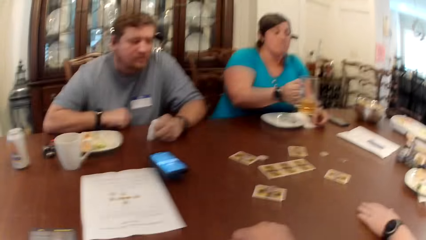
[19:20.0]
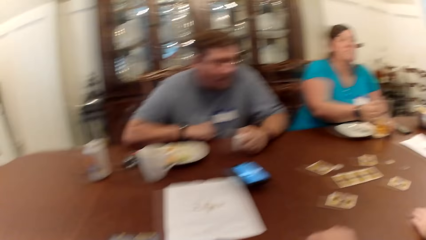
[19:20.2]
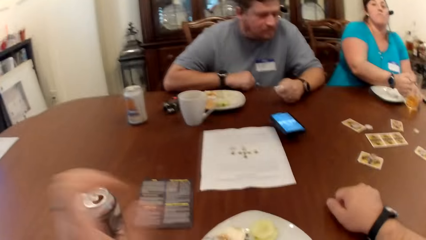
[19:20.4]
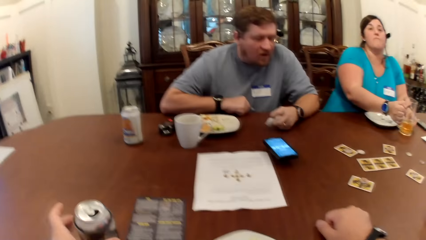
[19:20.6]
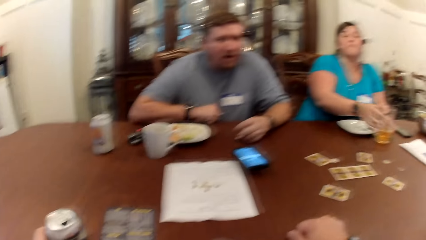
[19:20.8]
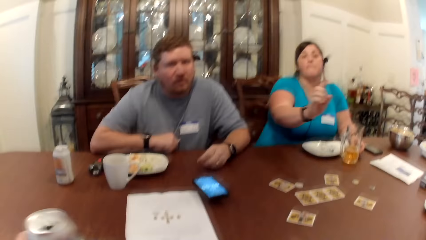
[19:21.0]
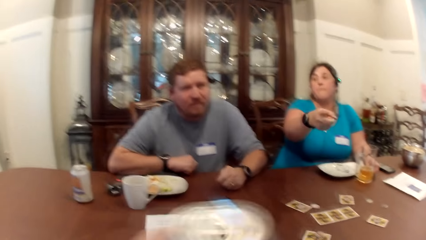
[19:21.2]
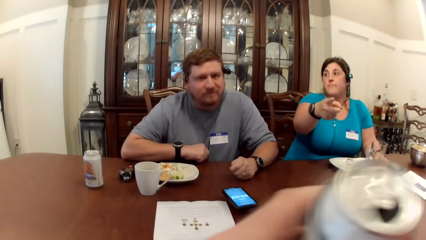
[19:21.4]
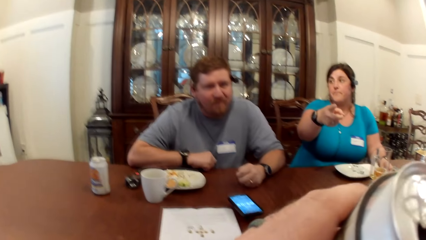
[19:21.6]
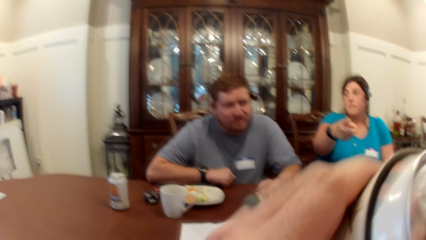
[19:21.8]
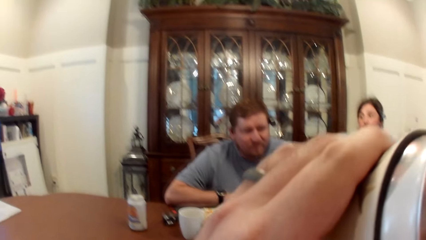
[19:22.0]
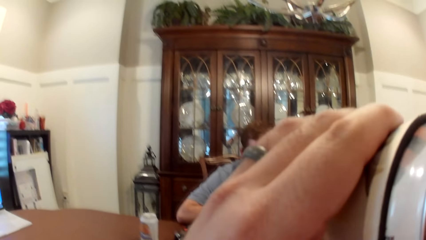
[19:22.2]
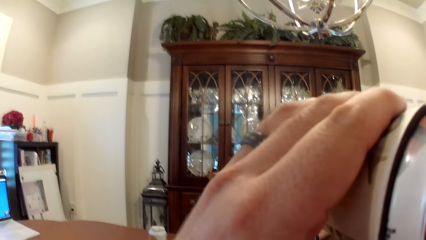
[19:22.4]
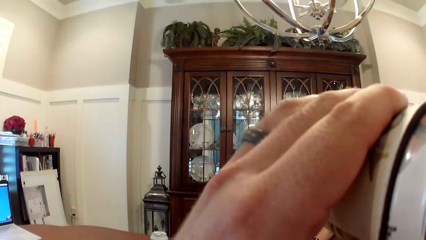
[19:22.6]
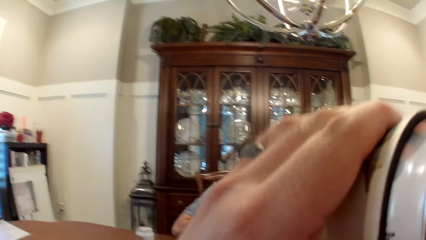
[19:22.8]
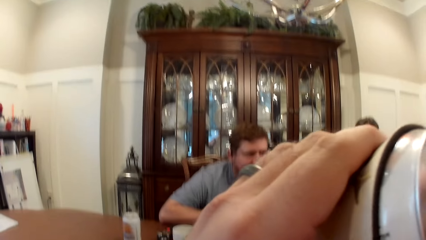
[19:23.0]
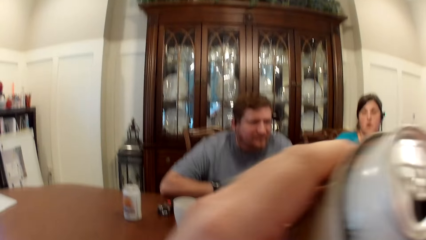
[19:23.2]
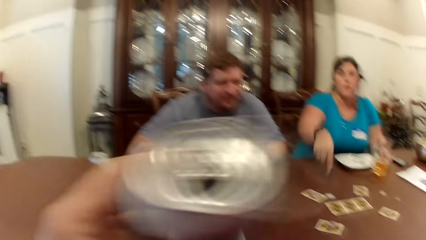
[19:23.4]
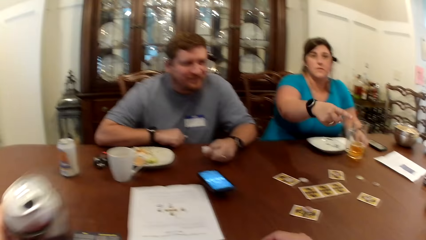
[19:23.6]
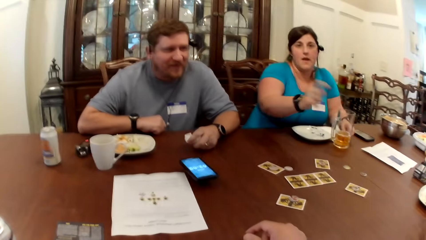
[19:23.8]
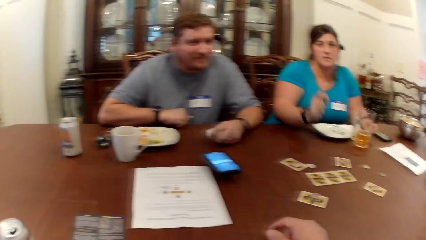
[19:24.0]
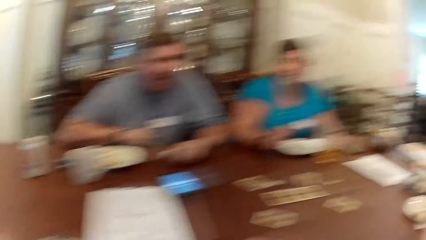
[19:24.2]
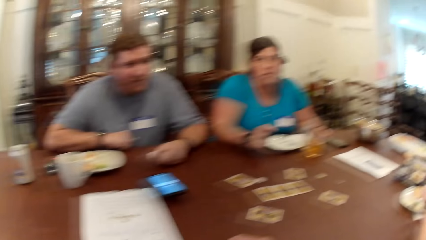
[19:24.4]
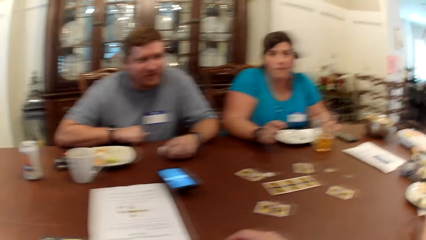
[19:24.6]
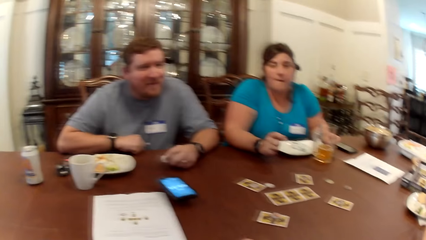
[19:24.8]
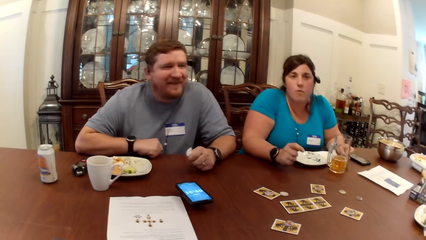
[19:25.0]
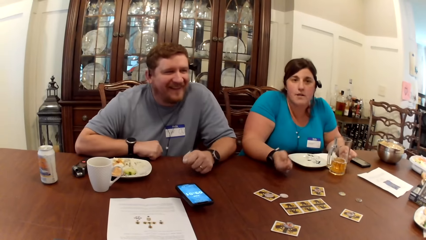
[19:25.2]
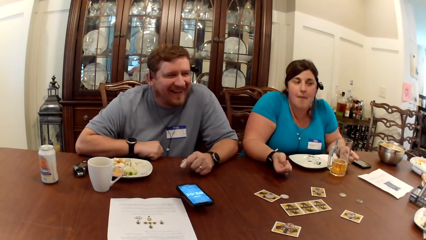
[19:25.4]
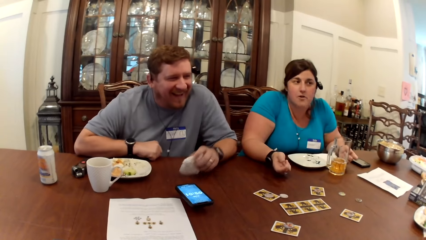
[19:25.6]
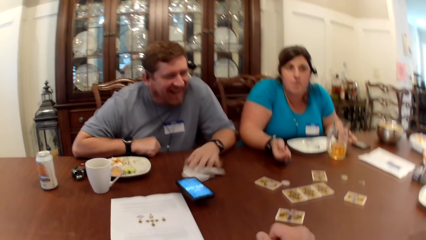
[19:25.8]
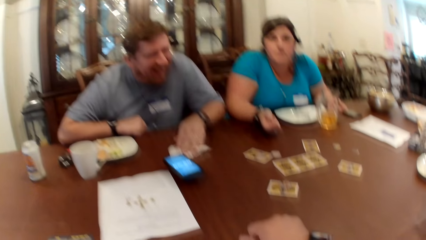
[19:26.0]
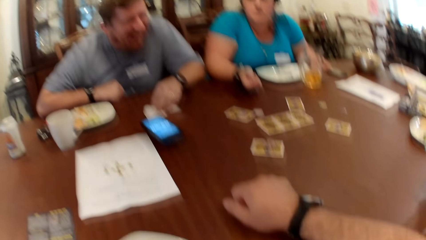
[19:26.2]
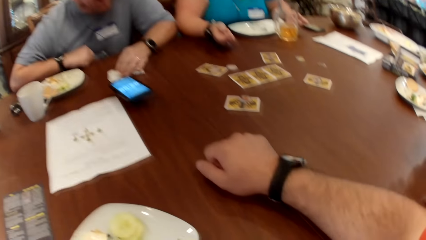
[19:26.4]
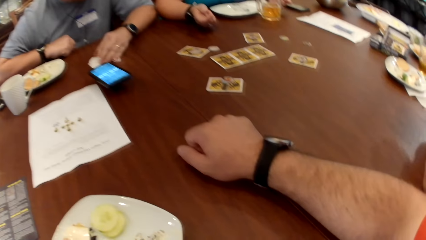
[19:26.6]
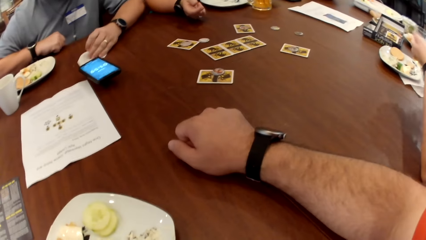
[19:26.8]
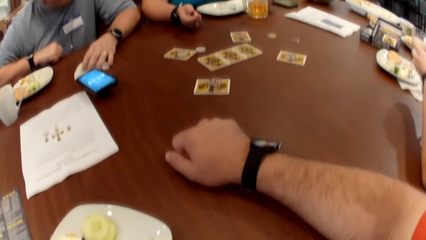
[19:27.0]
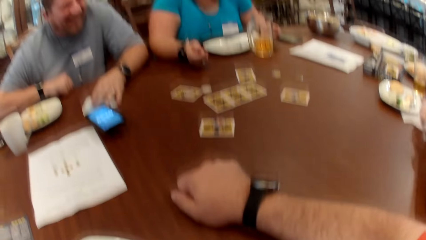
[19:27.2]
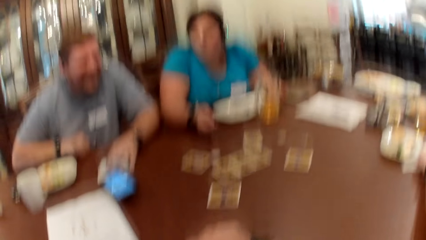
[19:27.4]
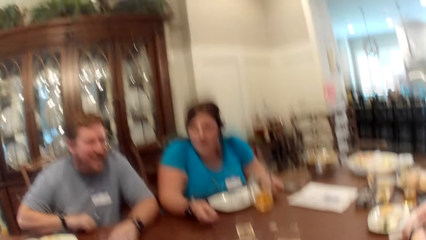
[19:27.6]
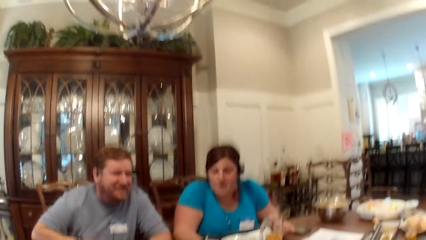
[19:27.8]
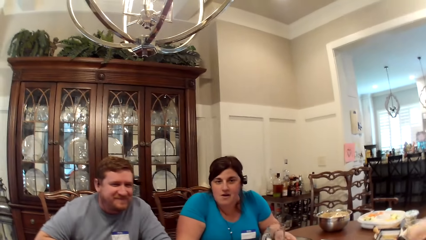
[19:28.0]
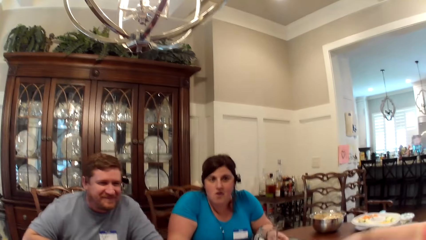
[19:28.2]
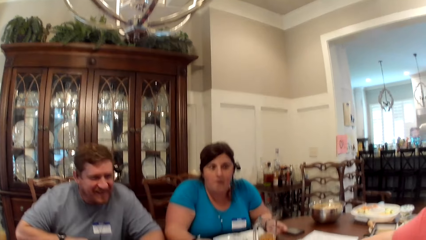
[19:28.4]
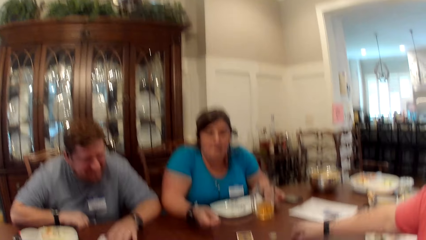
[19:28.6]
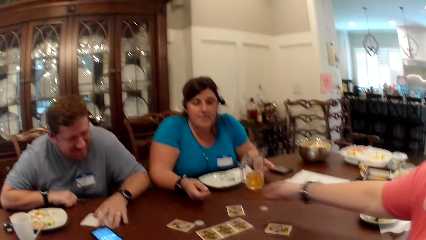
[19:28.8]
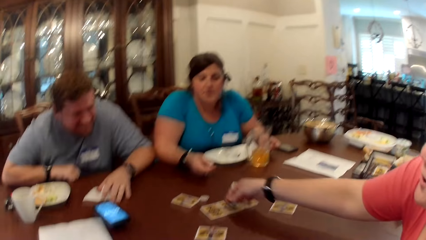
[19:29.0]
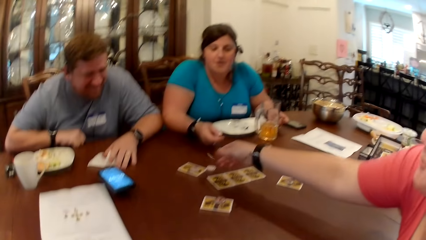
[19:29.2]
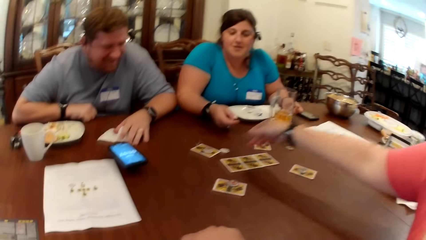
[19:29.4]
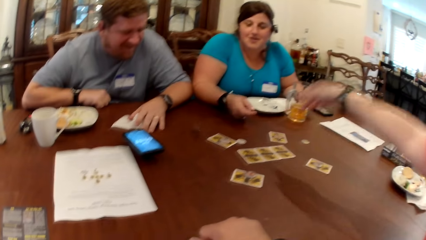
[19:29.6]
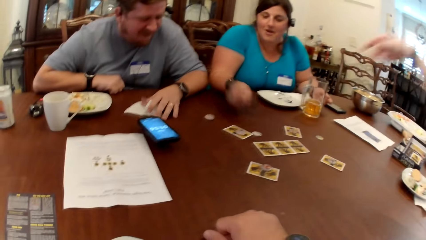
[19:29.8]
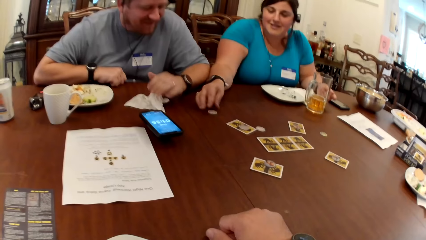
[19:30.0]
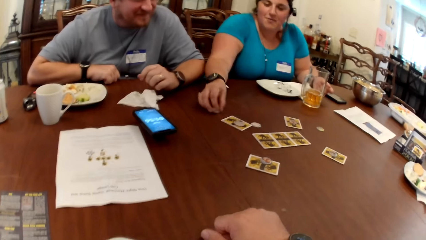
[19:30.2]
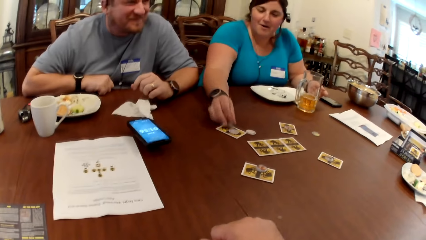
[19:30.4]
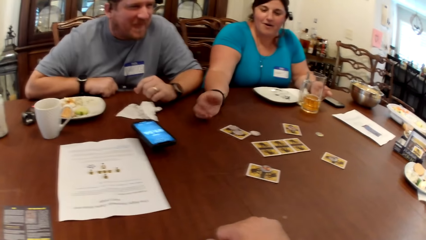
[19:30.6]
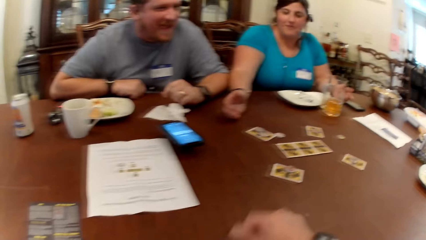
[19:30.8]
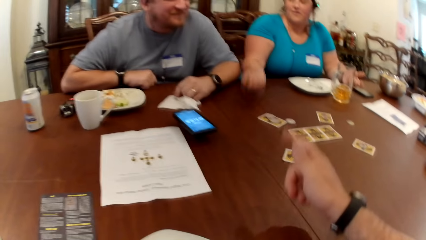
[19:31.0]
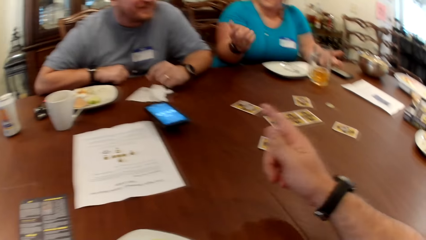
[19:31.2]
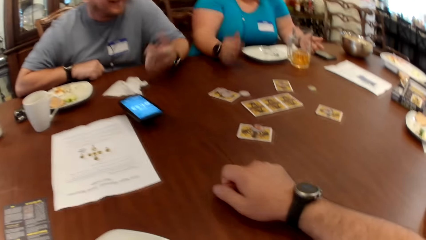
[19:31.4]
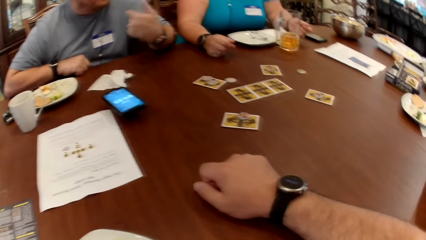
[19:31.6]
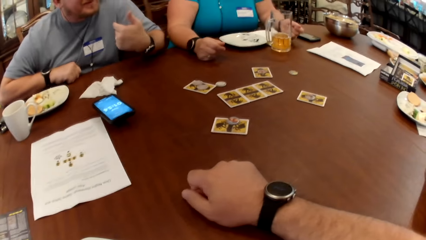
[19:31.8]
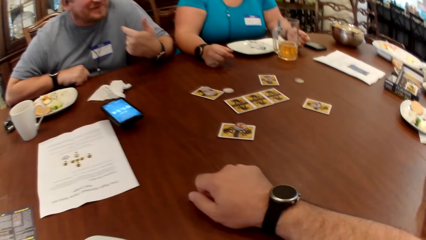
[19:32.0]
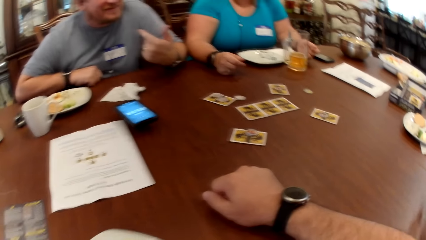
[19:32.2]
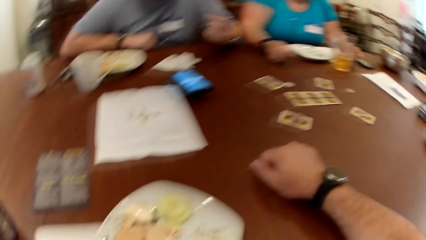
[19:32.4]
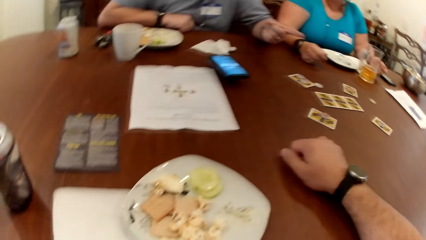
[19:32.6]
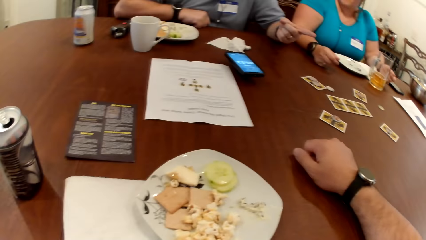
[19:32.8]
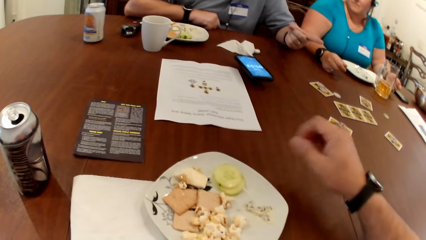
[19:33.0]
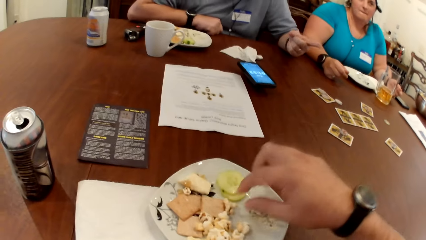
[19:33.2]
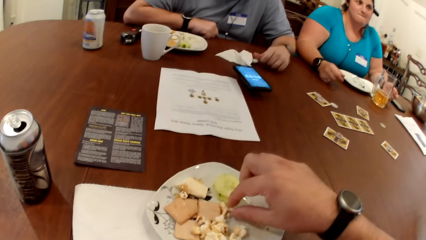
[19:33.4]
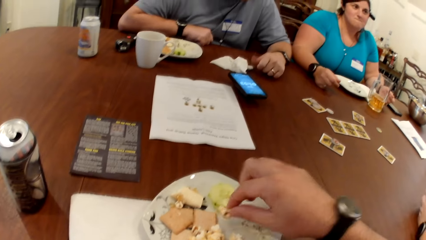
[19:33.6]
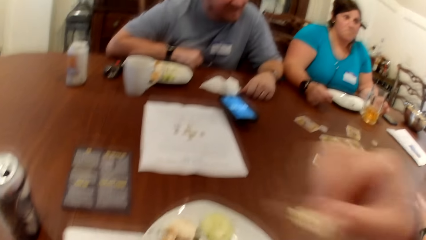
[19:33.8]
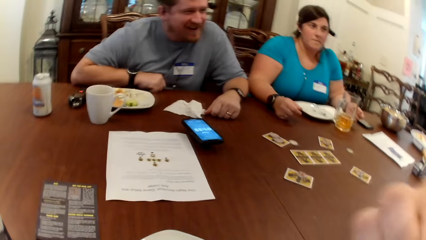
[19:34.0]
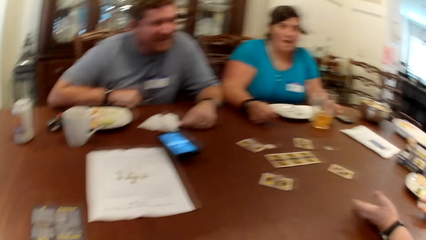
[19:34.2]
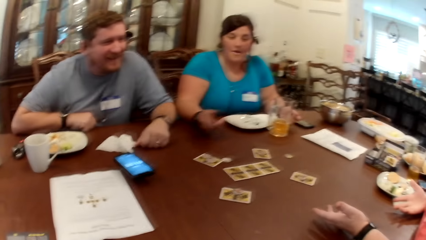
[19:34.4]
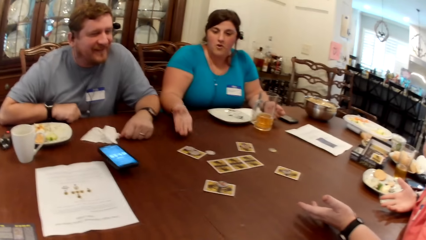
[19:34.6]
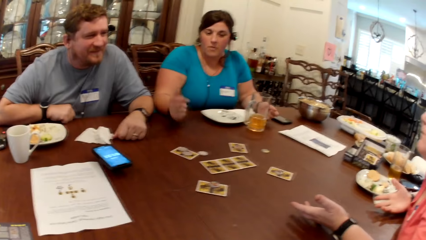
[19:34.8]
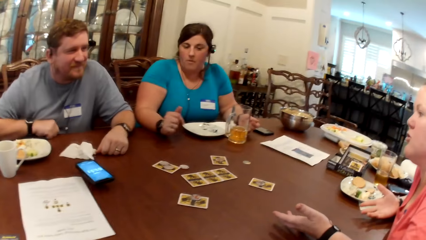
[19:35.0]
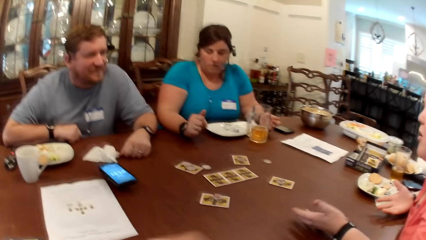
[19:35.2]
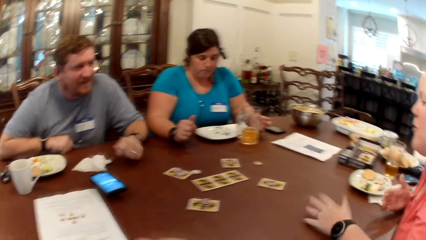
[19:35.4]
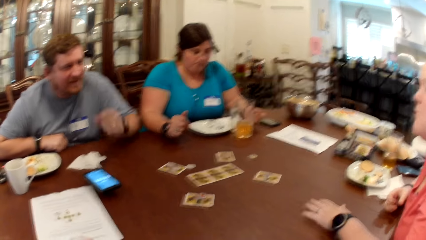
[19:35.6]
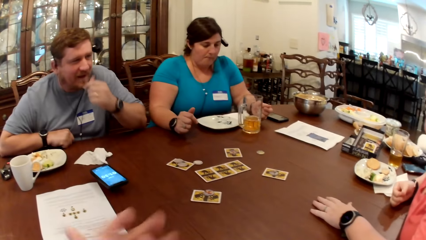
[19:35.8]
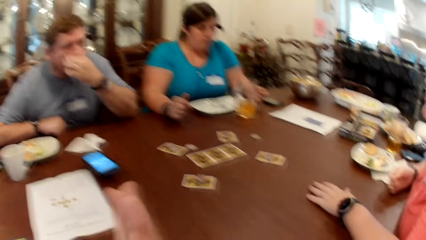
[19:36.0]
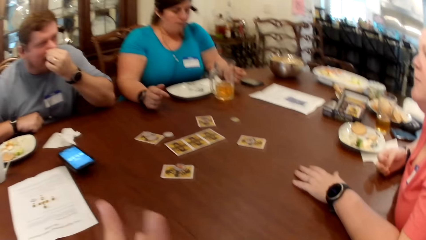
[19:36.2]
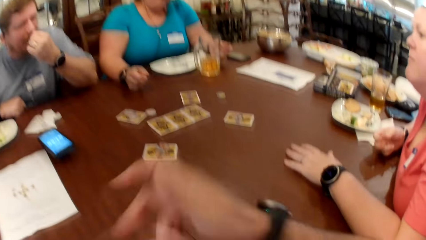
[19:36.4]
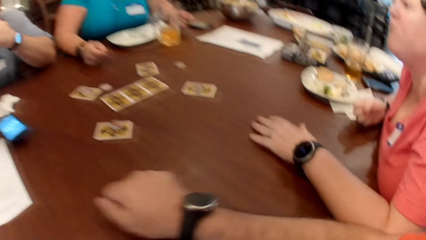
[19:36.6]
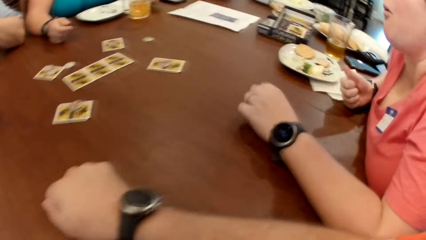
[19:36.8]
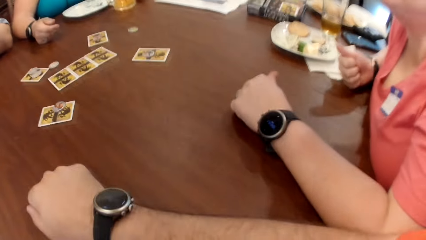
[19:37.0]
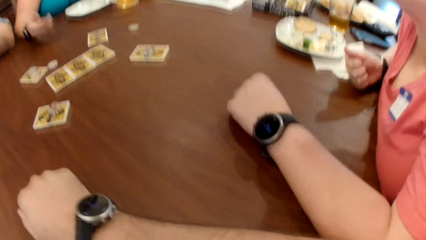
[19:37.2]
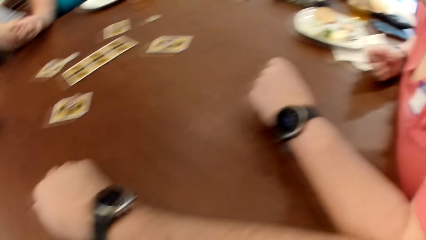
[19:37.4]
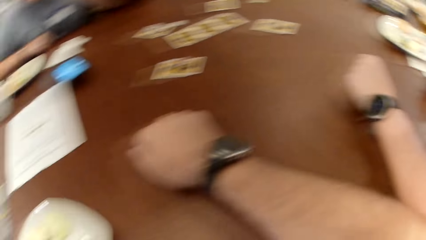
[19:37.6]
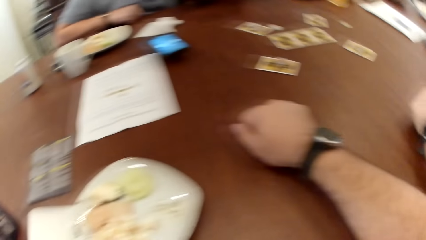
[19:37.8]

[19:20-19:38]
A woman places the glass cup in her right hand on the table. The camera wearer drinks from a canned drink on the table using his left hand. The woman points to the camera wearer with her right hand. The camera wearer drops the canned drink in his left hand. A man places his left hand over the napkin on the table. Another woman picks up a coin from the table with her right hand and tosses the coin in her right hand on the table. The man removes his left hand from the napkin on the table. The first woman places the coin on a card with her right hand. The camera wearer points to the man with his right hand. The man points to himself with his left hand and points to the other woman. The camera wearer eats some popcorn from his plate using his right hand. He picks food from the plate. The other woman gestures with her hands. The first woman gestures with her hands. The camera wearer rubs both hands together. The man pinches his nose with his left hand. The camera wearer knocks on the table with his right knuckle.
